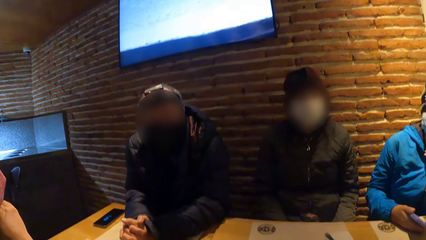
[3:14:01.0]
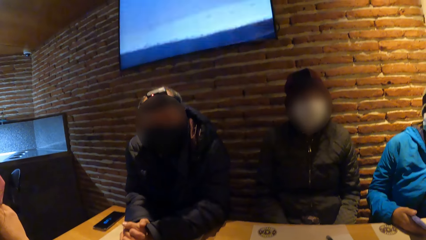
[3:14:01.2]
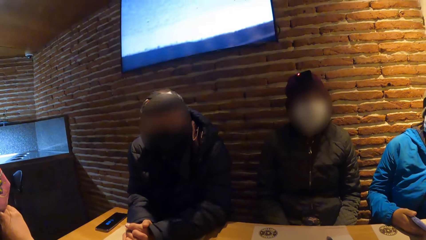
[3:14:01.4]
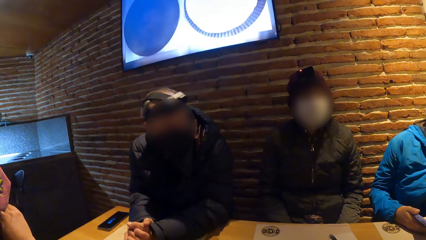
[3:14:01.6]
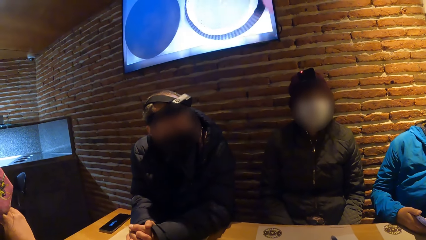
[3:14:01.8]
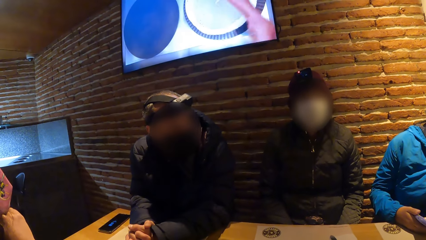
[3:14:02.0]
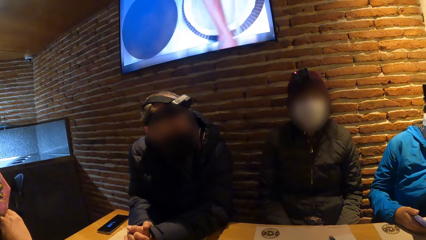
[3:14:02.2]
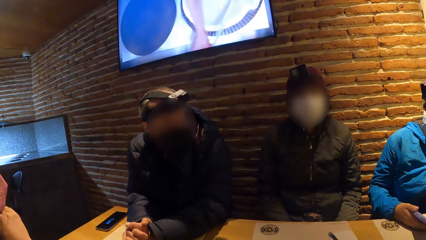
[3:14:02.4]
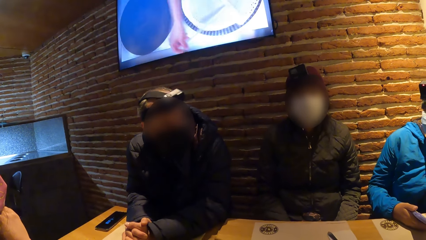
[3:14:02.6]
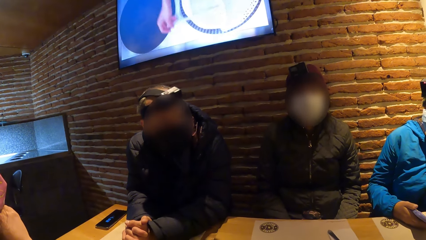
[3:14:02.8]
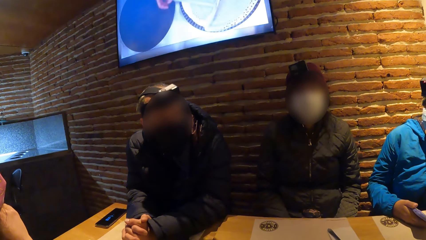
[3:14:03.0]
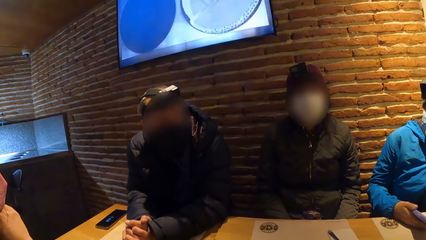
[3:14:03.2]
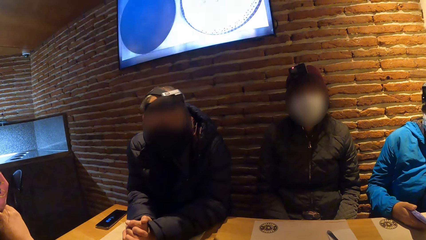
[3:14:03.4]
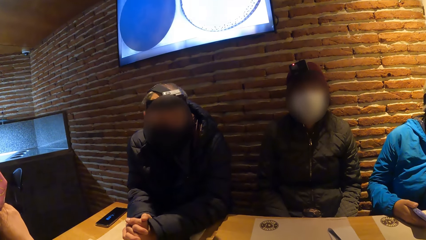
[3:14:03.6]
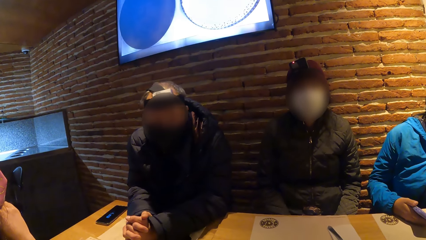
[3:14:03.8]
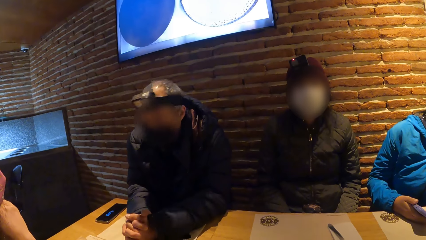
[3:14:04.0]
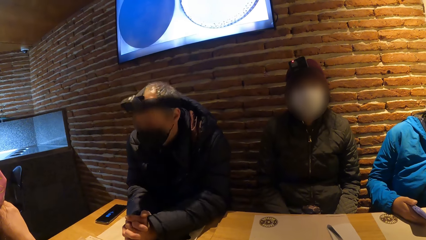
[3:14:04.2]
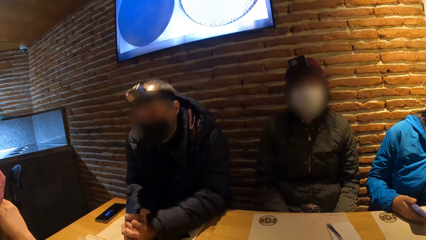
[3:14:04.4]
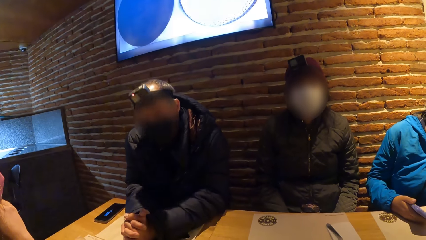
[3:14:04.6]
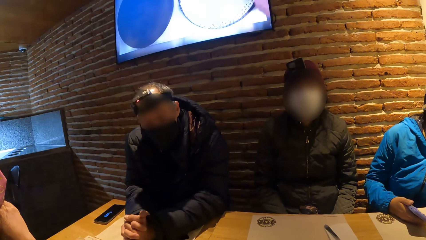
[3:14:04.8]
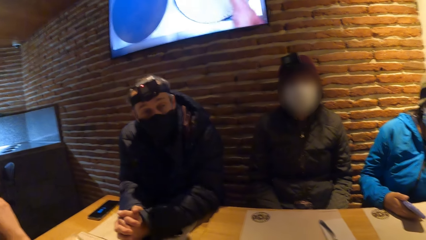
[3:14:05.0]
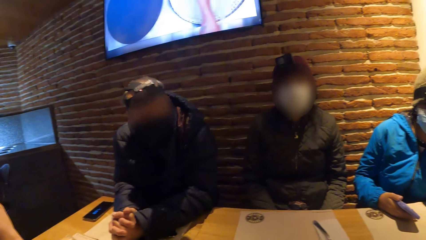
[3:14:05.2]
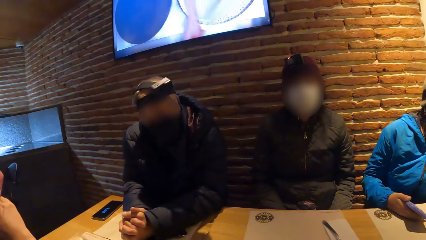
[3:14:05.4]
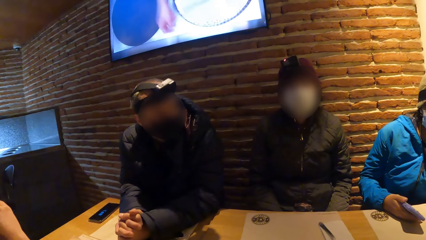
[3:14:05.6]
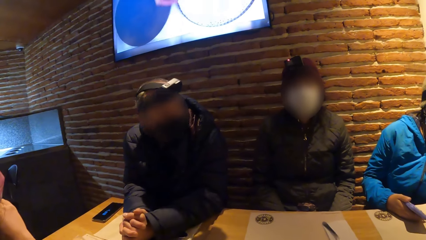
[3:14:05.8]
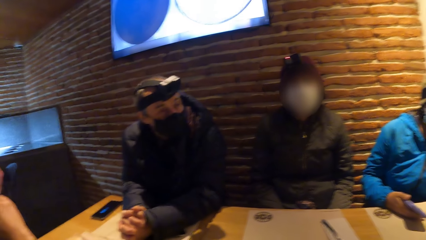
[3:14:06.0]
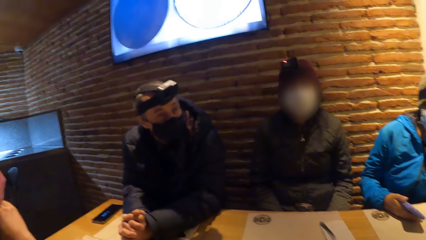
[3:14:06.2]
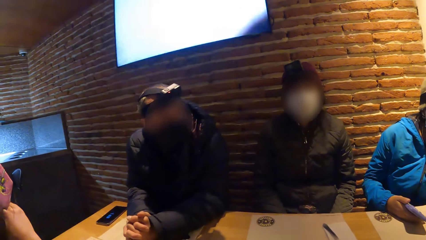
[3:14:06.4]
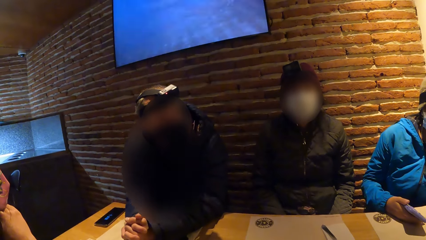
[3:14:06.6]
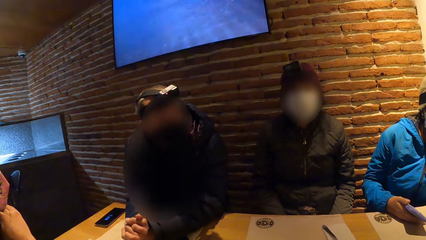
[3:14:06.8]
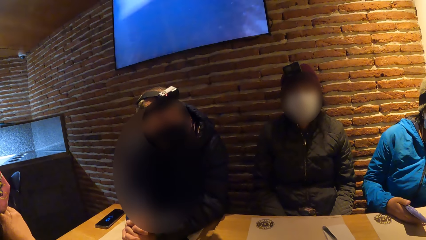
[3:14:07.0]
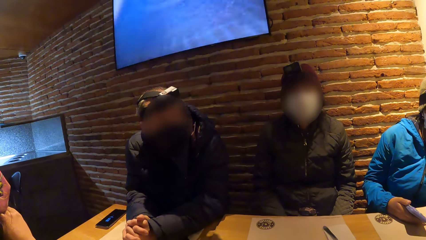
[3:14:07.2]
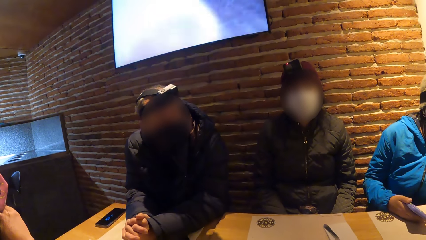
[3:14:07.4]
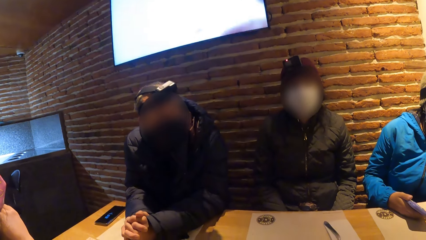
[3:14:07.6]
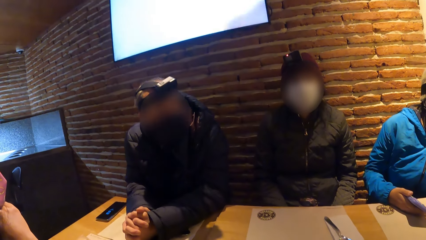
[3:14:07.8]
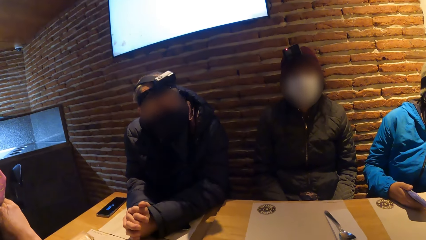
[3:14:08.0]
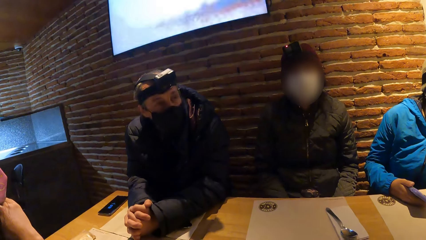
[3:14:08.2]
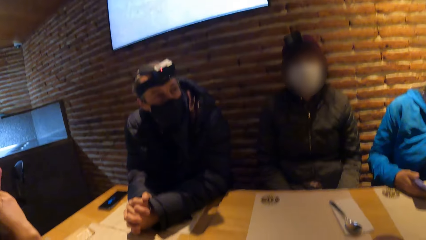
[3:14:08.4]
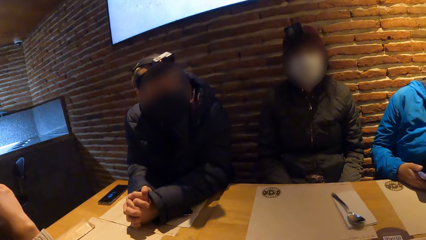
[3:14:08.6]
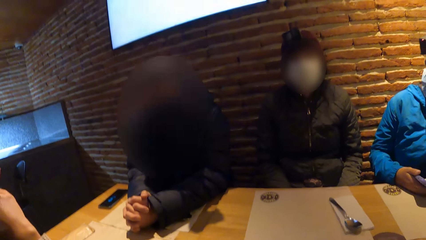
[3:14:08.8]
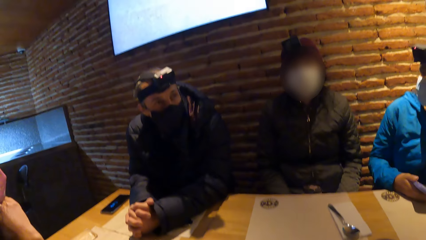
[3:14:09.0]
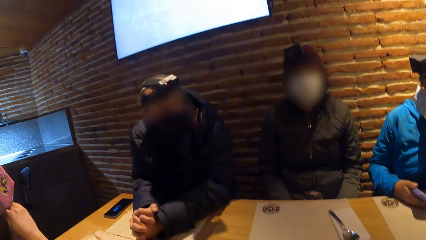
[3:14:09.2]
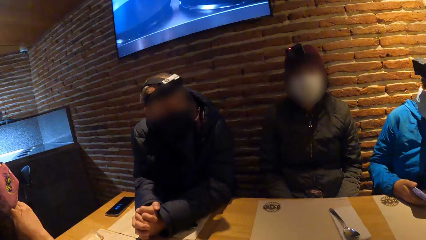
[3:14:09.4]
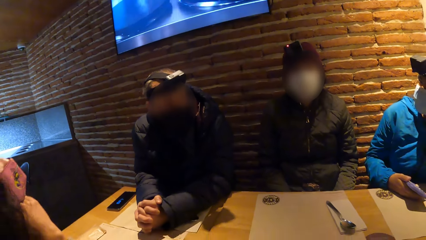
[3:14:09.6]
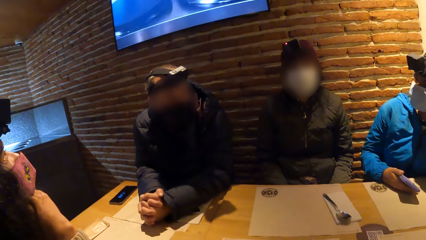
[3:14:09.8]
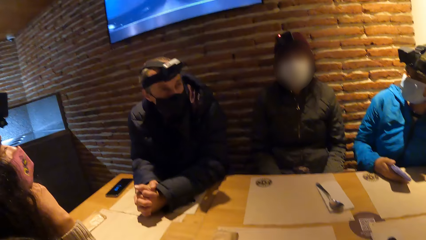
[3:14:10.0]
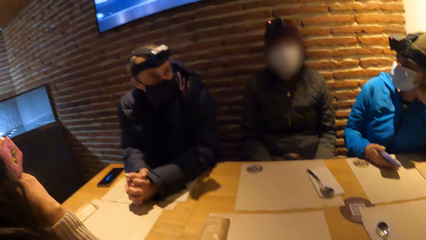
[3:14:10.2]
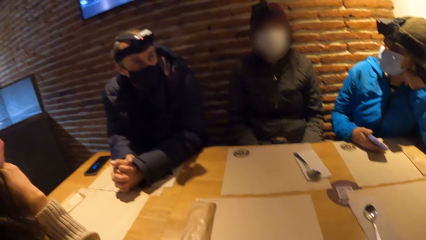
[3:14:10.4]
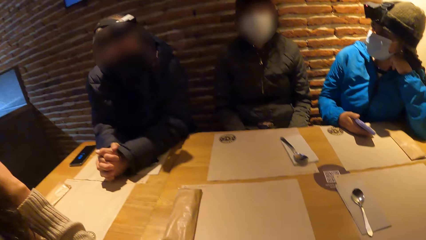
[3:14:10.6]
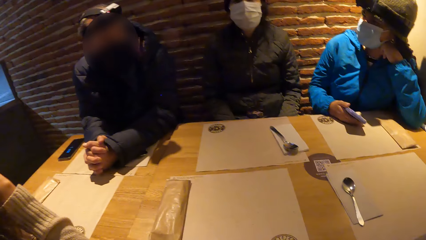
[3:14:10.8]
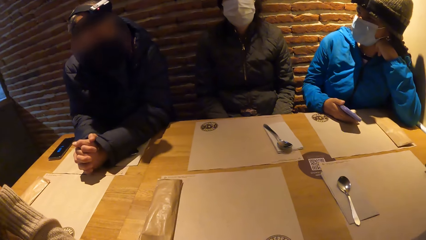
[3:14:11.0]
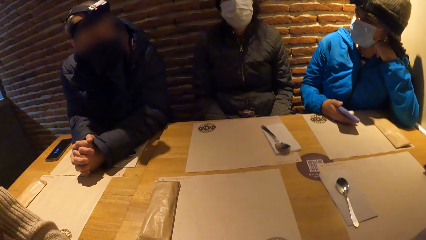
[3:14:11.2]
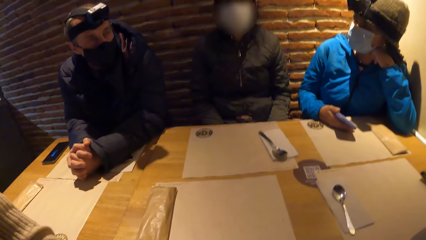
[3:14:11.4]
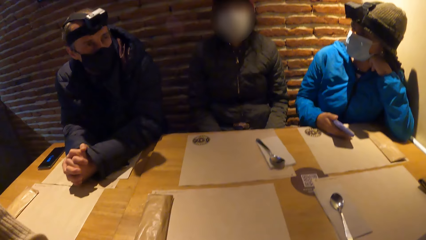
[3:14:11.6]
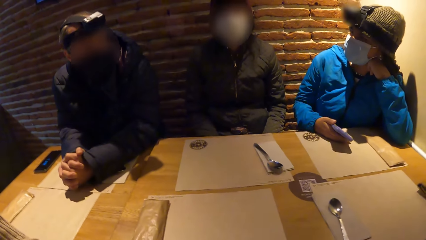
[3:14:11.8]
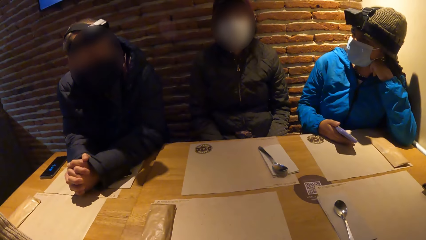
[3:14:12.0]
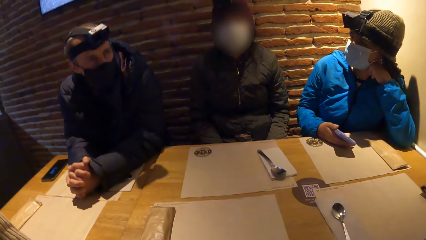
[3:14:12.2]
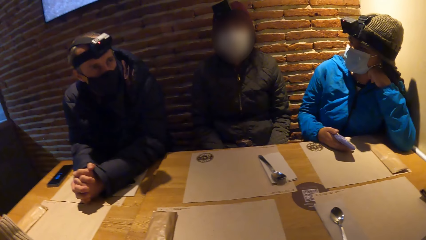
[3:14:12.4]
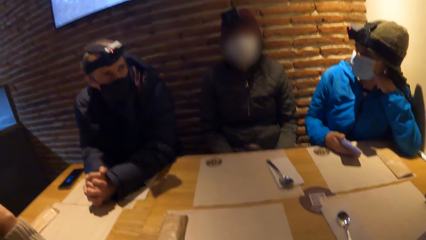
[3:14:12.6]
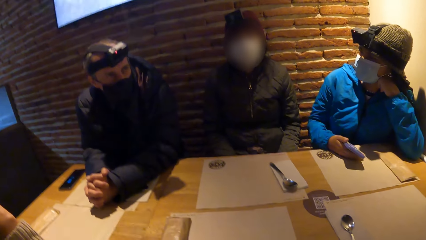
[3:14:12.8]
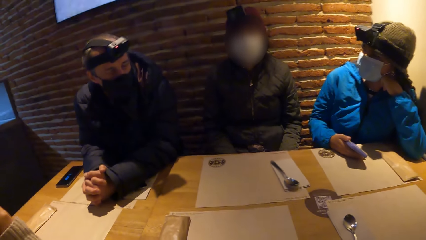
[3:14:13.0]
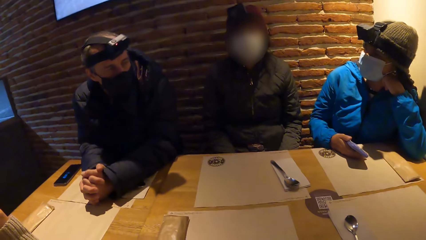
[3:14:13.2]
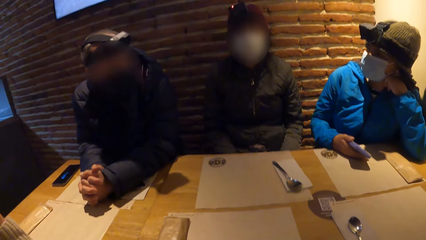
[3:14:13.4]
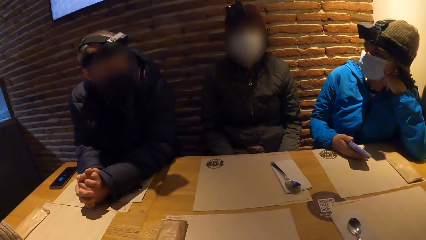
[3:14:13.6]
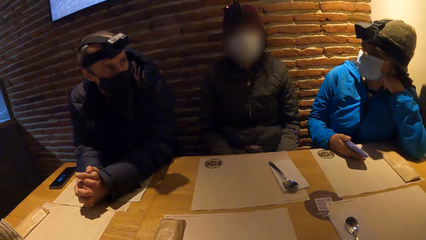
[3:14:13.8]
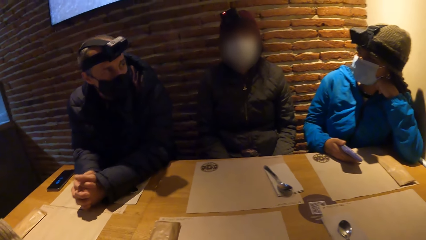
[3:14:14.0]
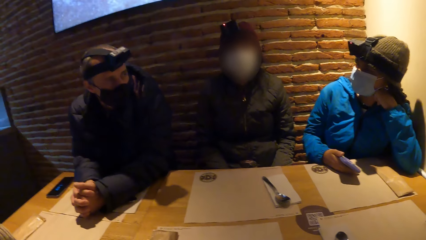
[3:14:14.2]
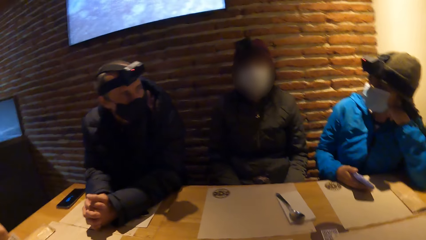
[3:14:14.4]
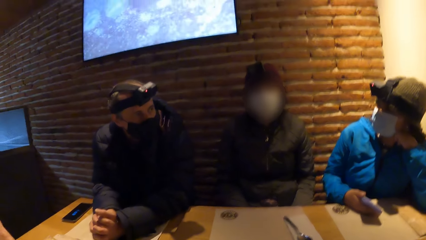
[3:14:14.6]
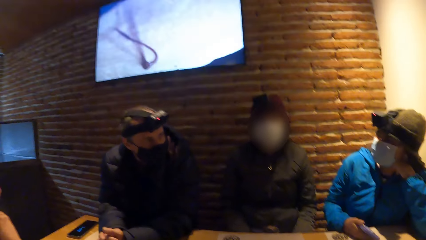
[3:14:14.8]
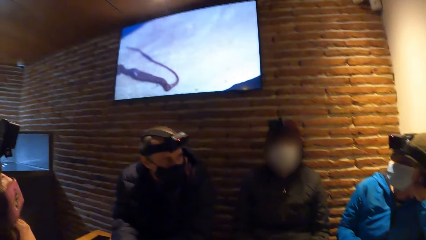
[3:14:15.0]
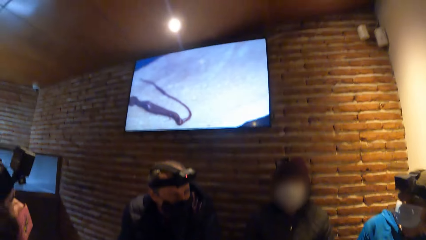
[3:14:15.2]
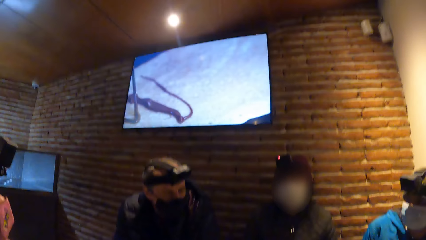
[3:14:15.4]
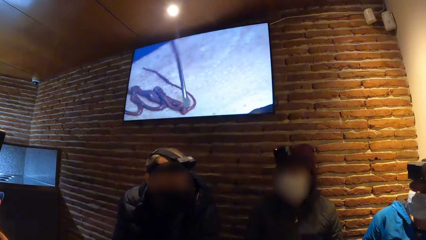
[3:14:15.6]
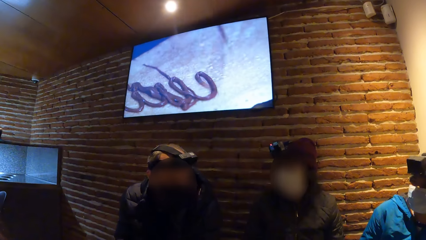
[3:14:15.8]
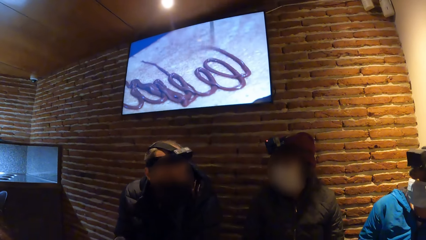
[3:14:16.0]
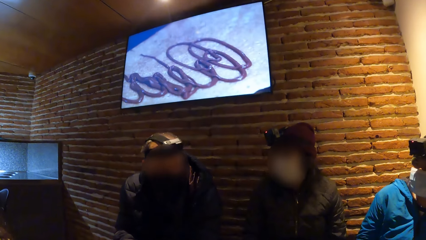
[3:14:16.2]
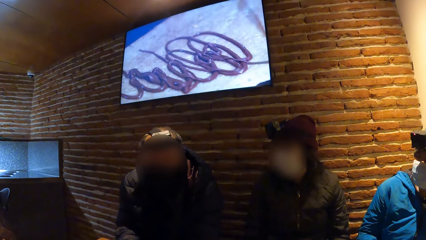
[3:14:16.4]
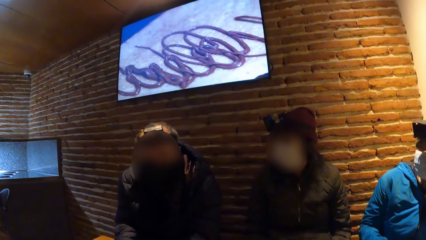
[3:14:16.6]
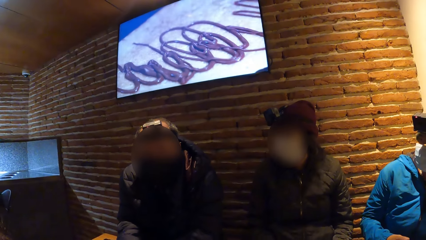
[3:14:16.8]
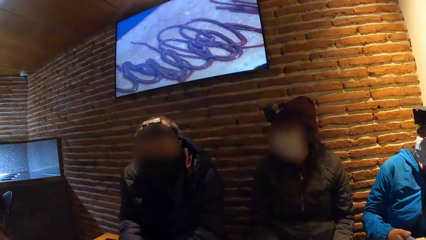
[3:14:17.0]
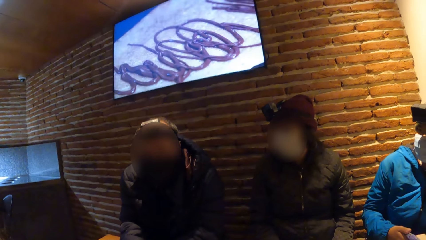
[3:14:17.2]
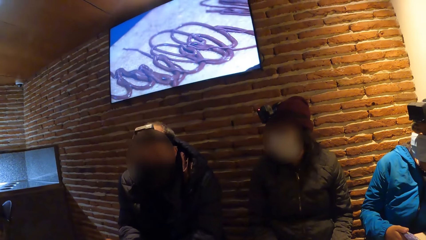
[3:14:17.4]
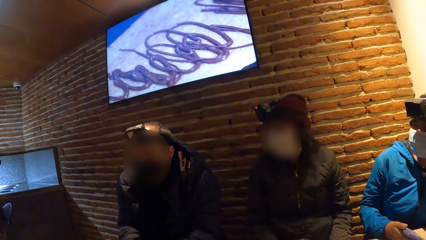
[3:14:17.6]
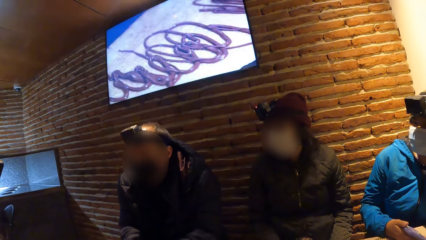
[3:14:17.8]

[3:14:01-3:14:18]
A person nods the head.
